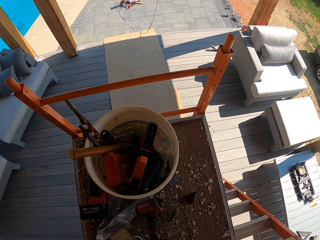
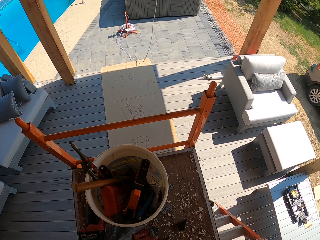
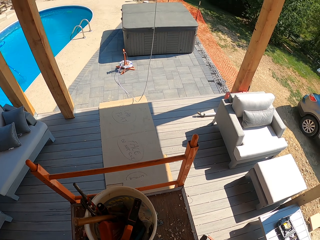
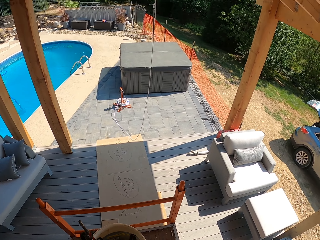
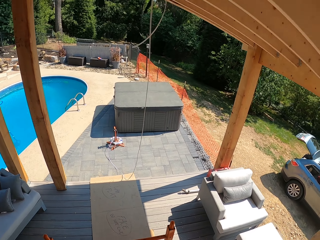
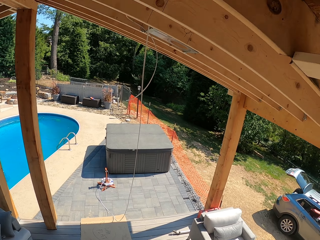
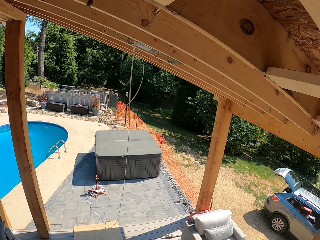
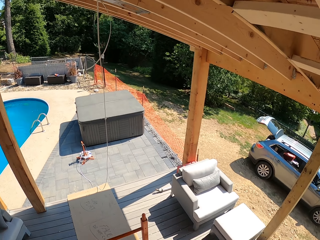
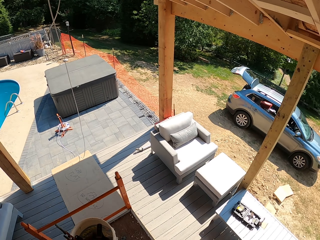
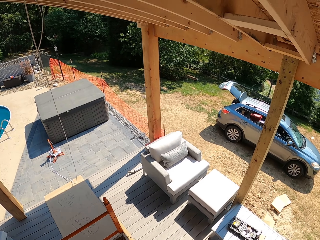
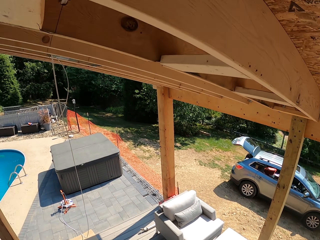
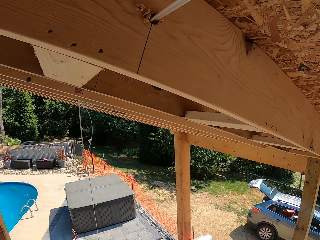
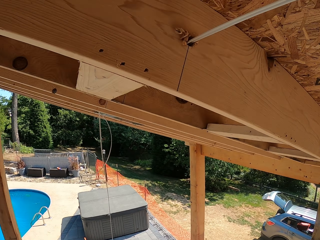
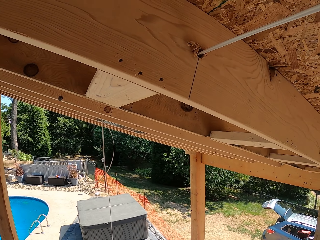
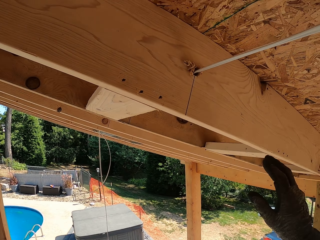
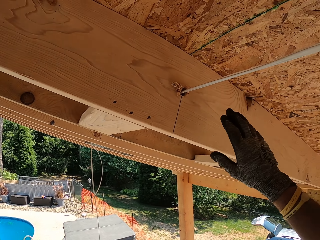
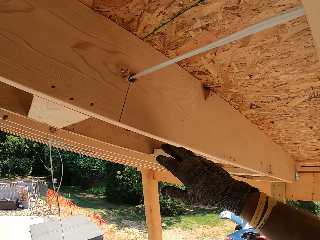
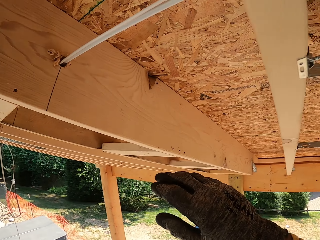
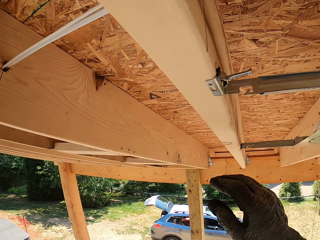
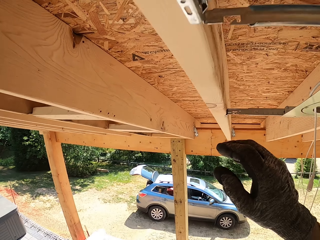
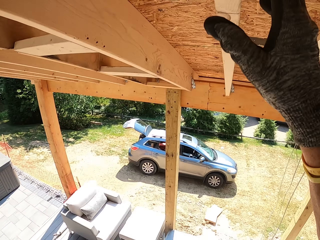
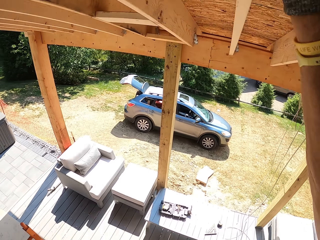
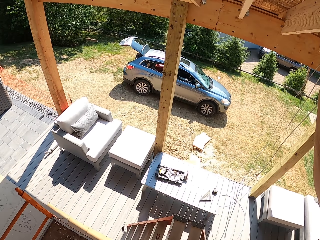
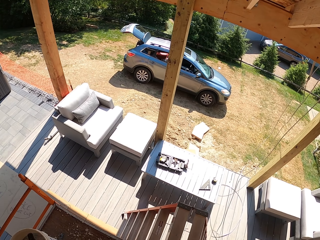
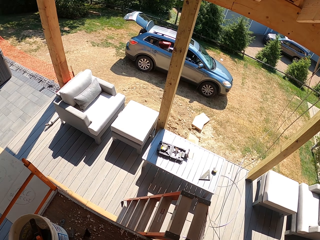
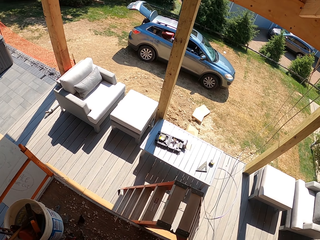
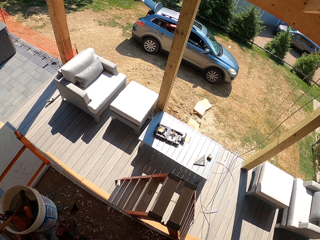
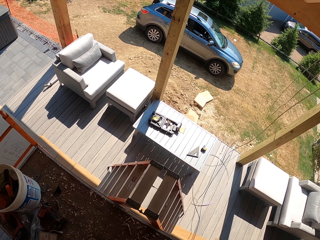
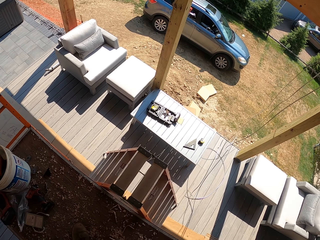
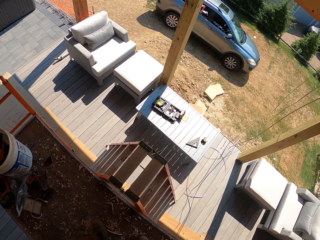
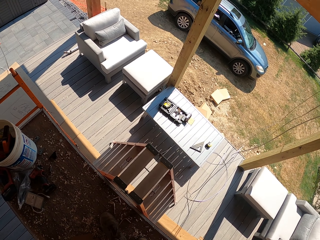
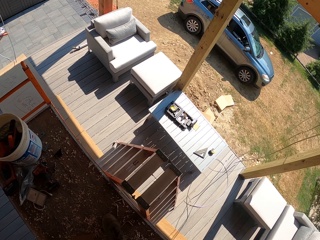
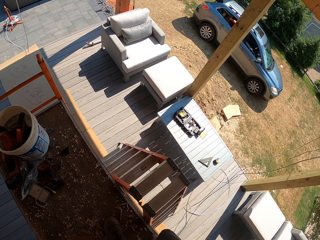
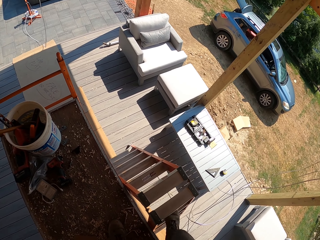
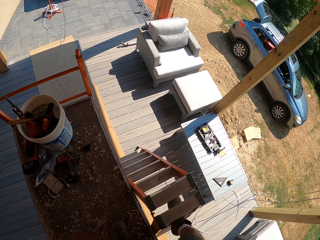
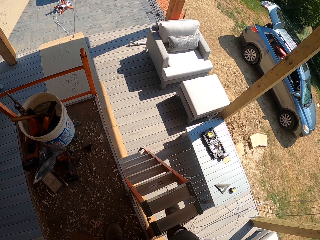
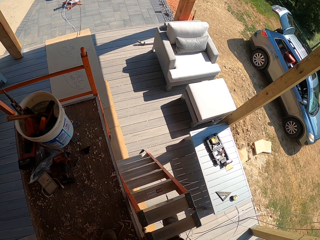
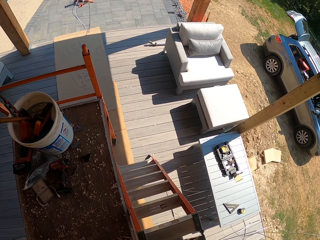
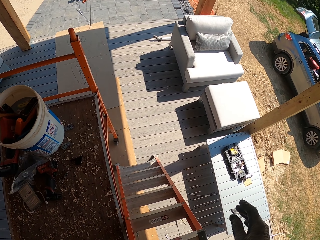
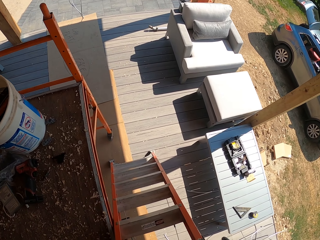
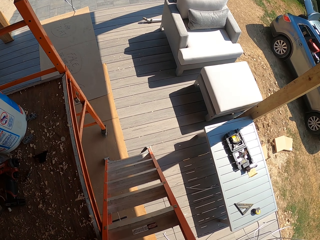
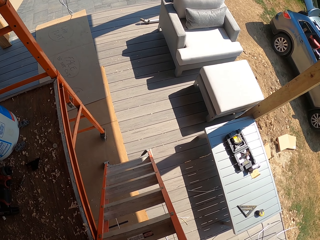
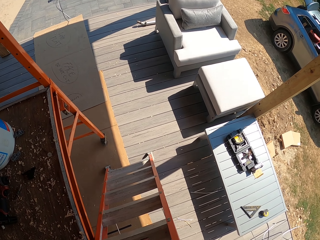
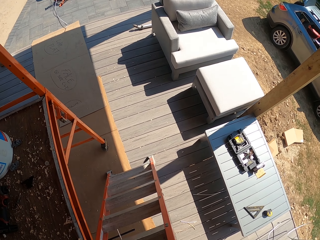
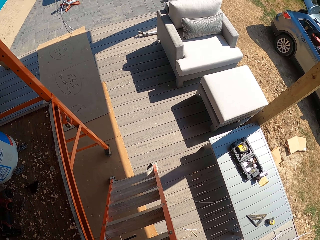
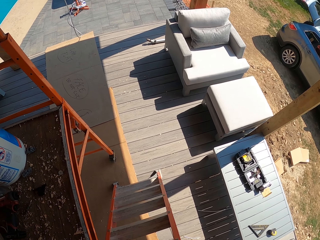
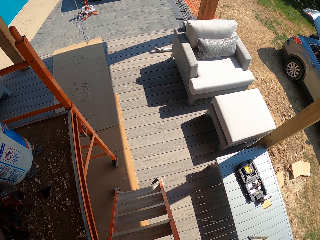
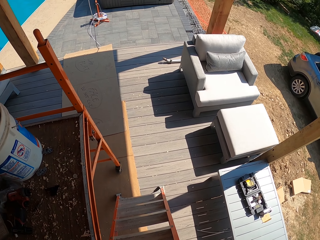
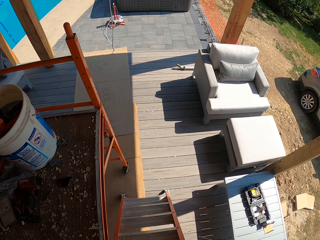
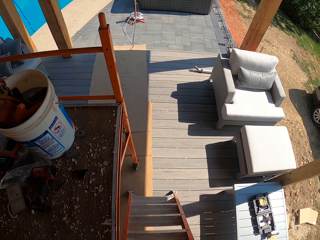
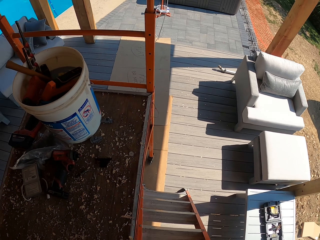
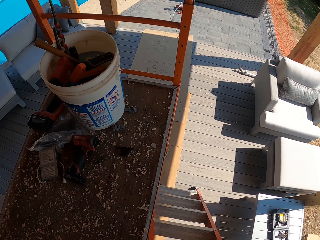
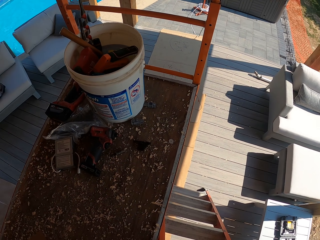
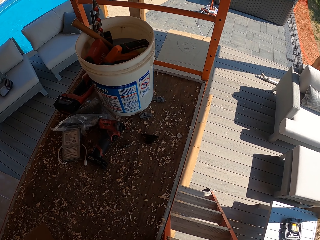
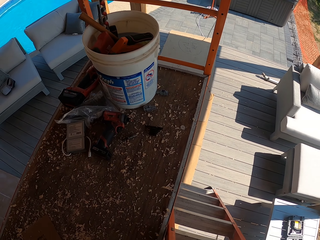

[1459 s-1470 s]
The camera wearer turns around. They hold on to the wood on the ceiling. They go down the ladder.

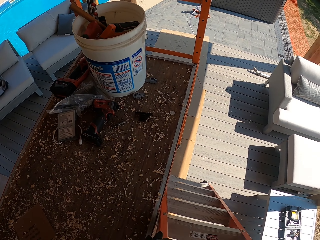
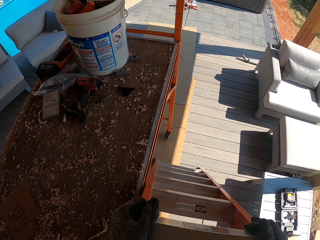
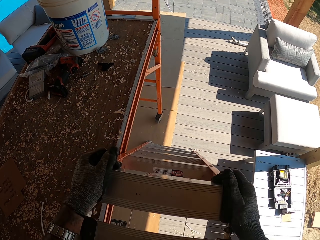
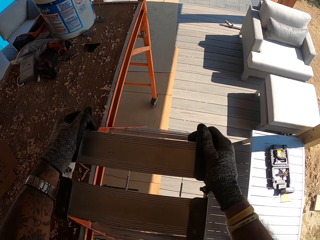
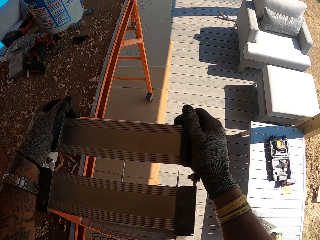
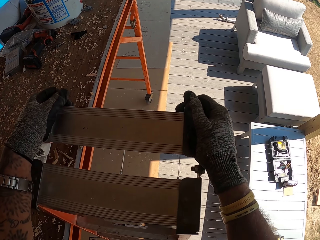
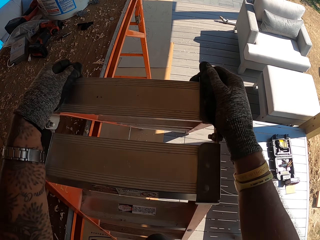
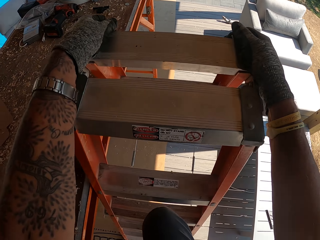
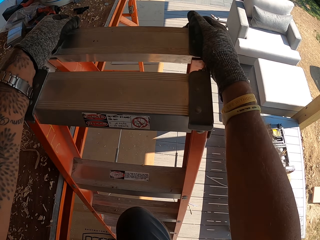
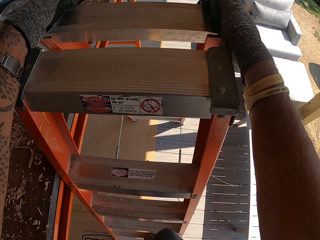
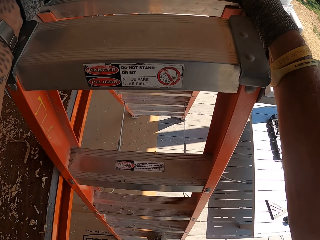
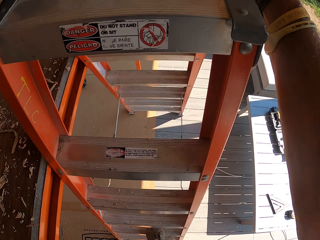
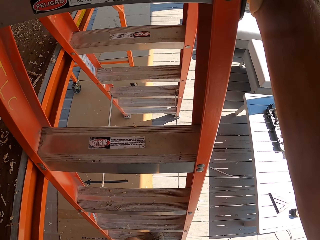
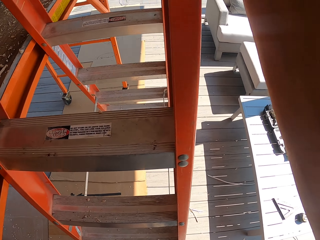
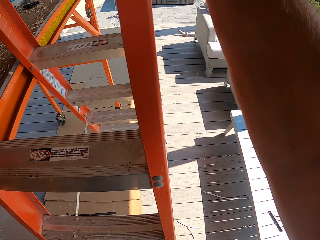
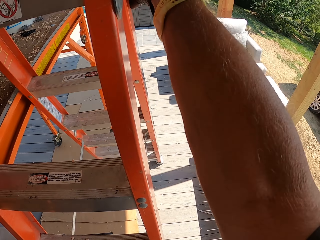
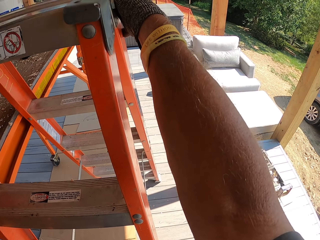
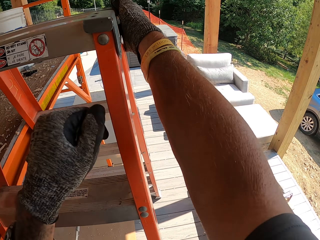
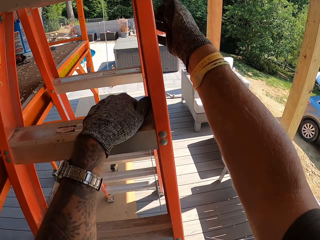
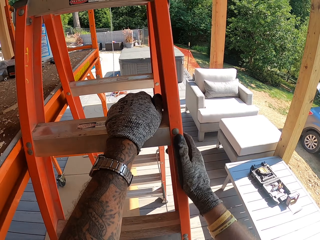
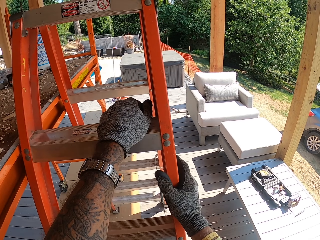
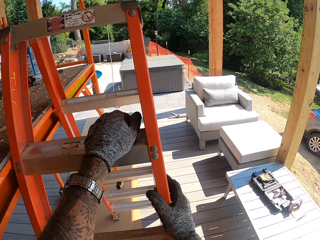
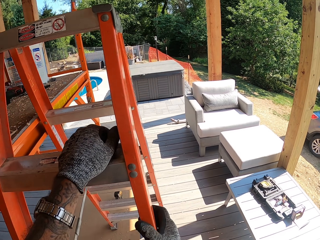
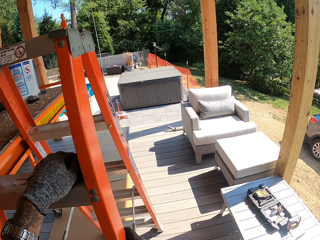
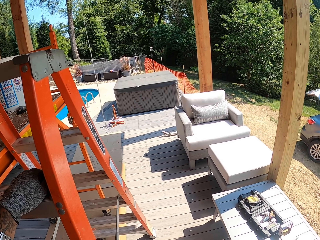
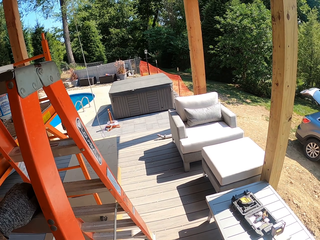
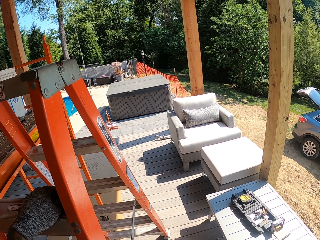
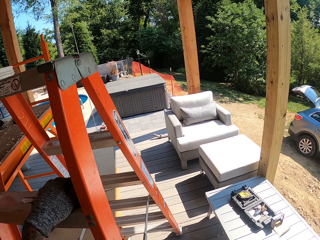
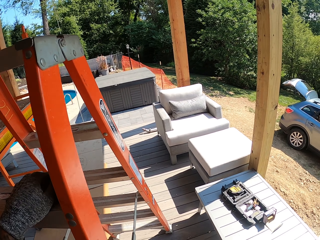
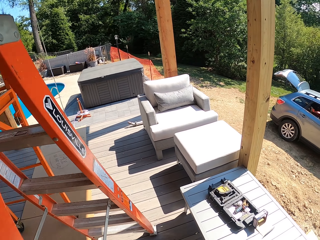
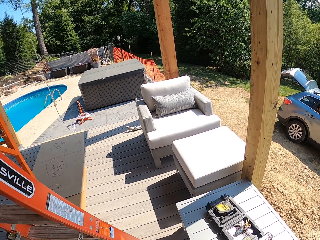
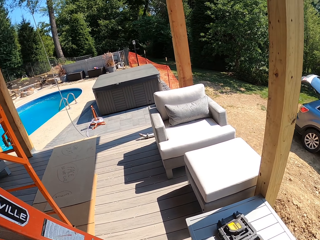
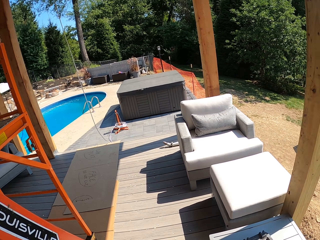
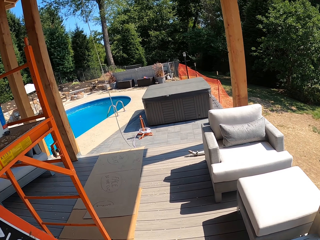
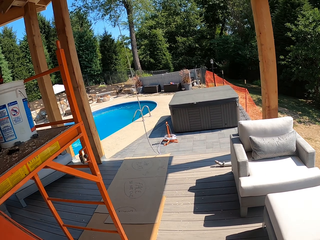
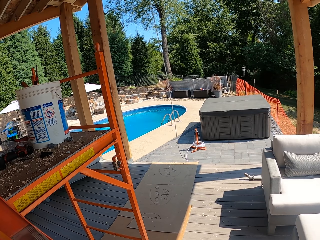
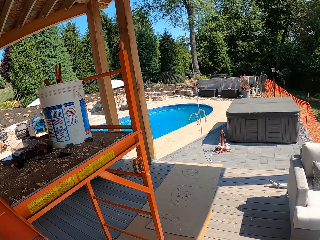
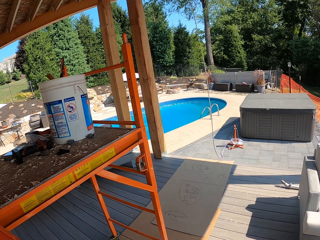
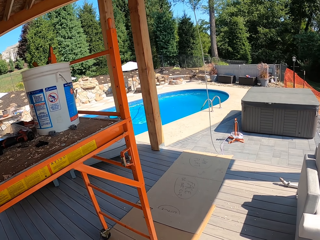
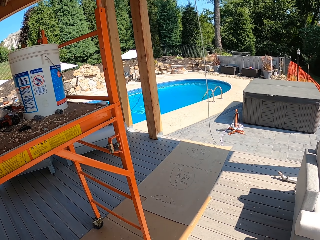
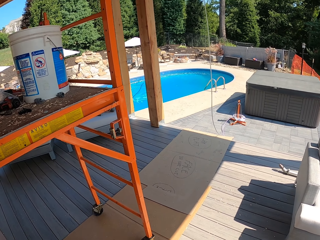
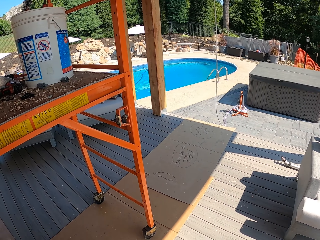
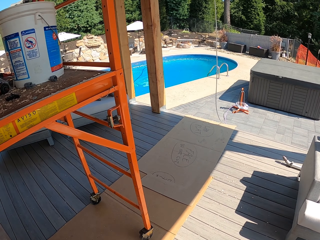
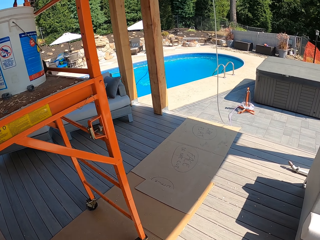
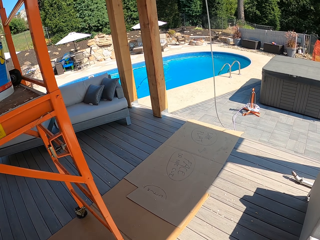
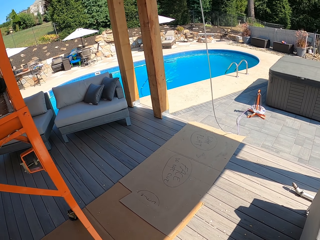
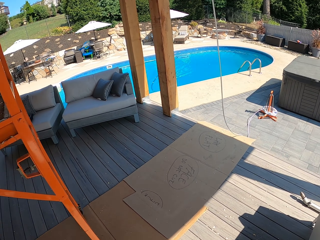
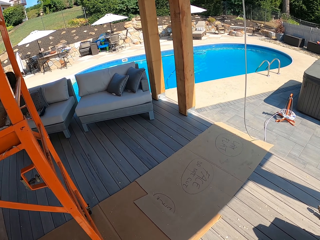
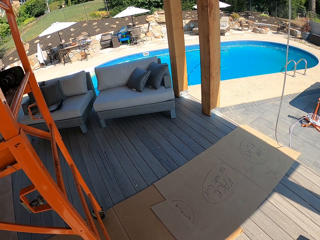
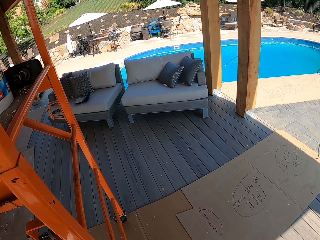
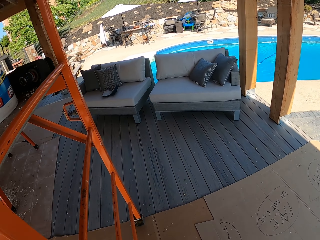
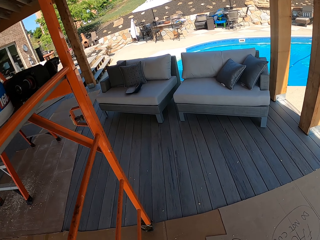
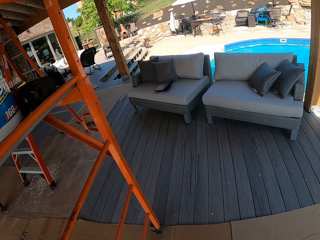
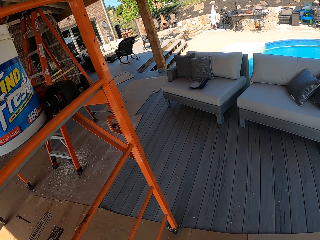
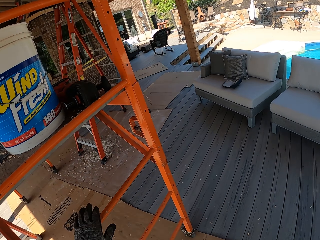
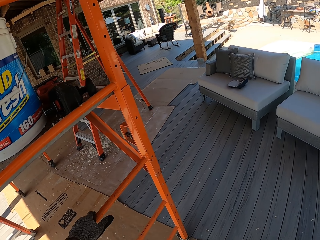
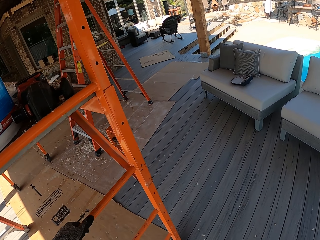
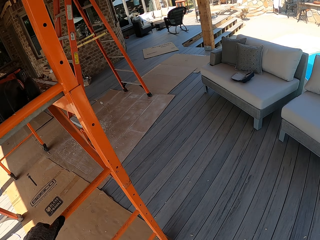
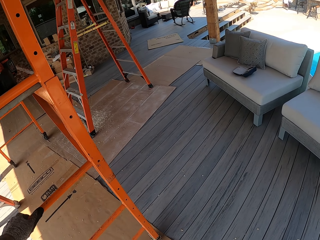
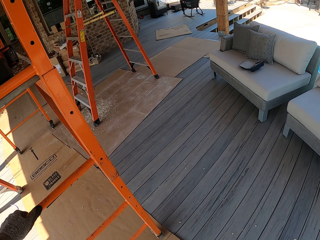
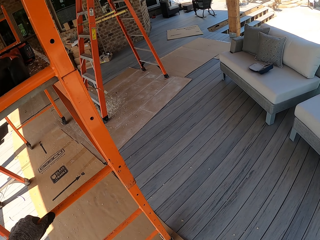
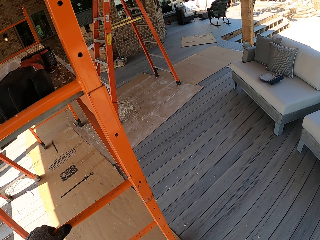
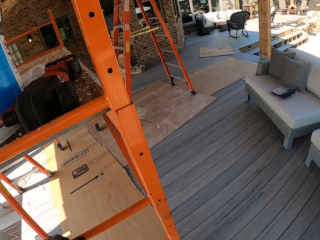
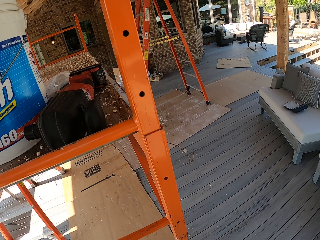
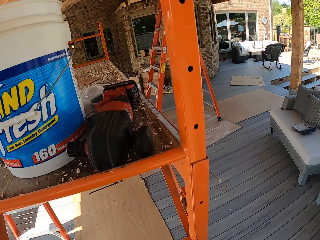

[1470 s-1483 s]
The camera wearer walks down the ladder. They walk towards the work surface. They pull the work surface.
